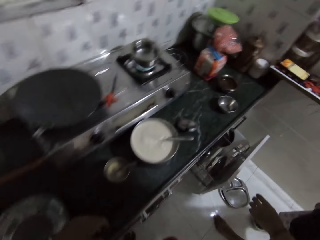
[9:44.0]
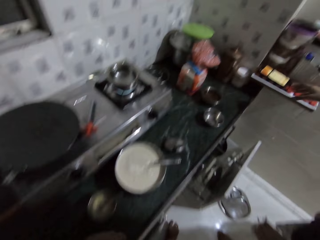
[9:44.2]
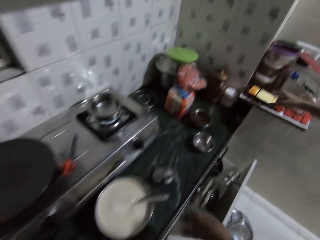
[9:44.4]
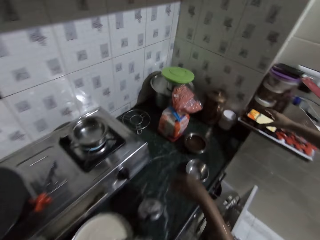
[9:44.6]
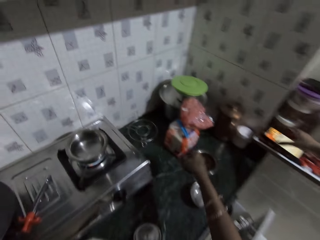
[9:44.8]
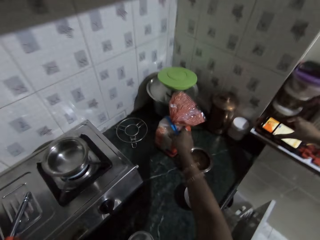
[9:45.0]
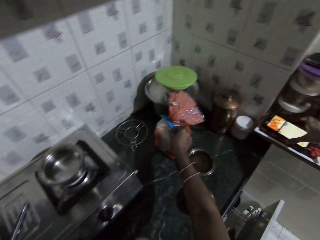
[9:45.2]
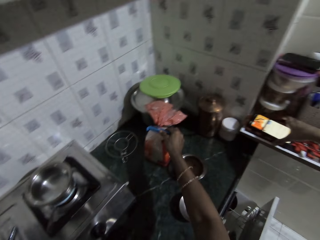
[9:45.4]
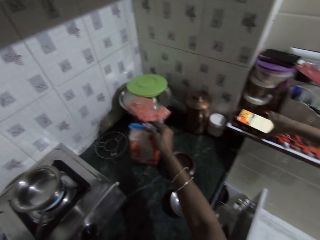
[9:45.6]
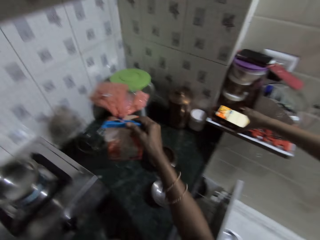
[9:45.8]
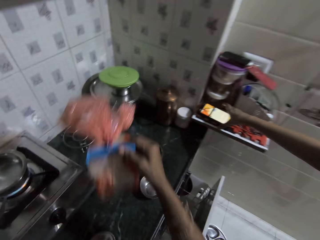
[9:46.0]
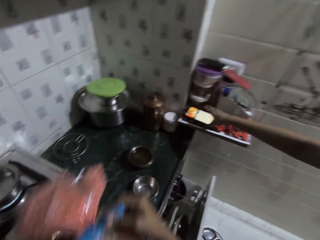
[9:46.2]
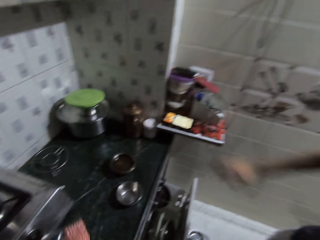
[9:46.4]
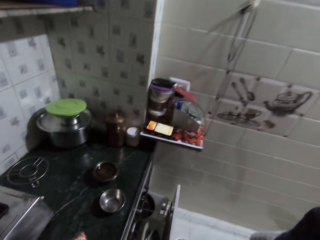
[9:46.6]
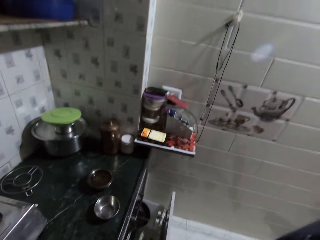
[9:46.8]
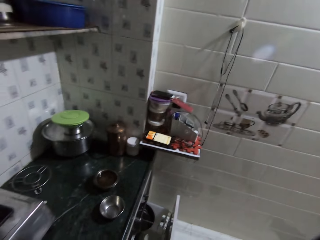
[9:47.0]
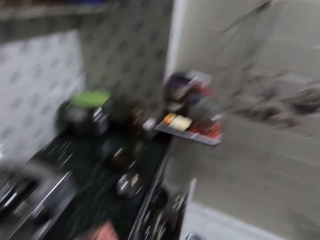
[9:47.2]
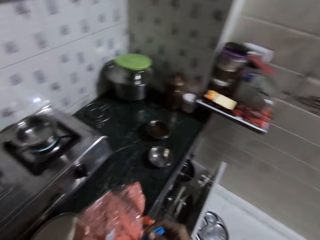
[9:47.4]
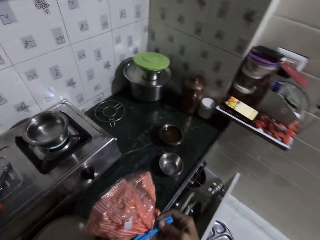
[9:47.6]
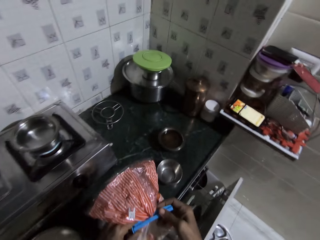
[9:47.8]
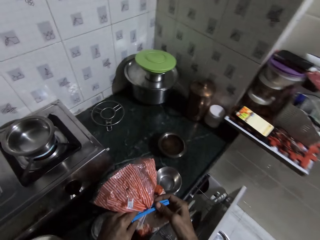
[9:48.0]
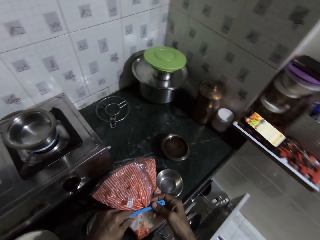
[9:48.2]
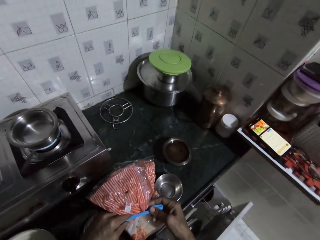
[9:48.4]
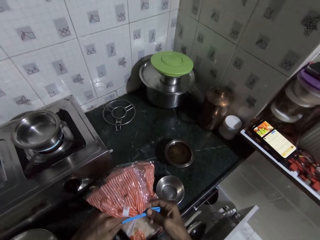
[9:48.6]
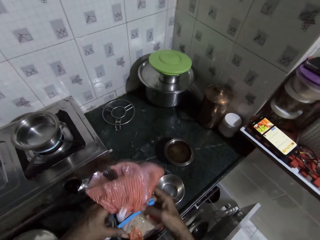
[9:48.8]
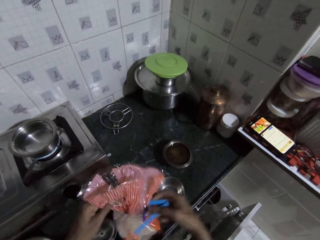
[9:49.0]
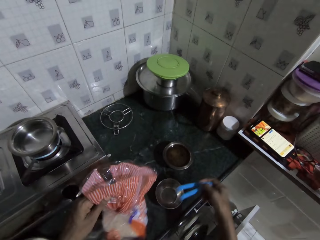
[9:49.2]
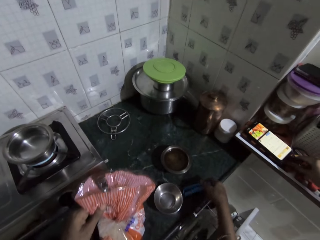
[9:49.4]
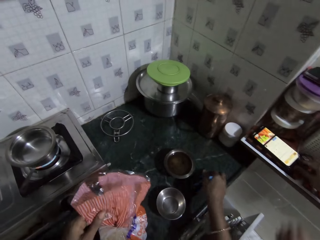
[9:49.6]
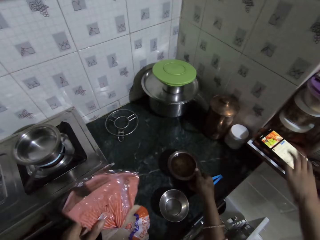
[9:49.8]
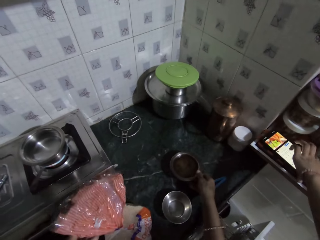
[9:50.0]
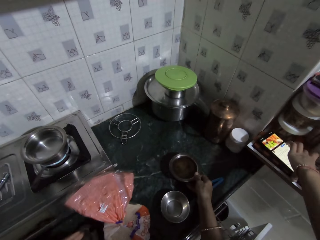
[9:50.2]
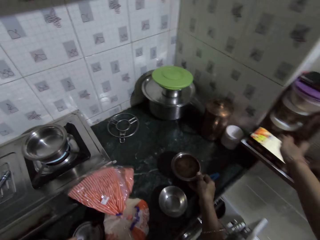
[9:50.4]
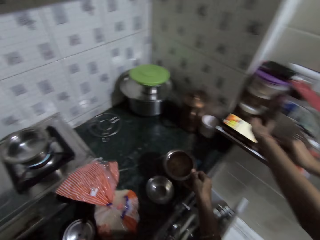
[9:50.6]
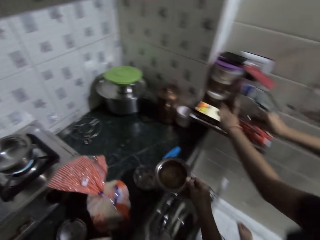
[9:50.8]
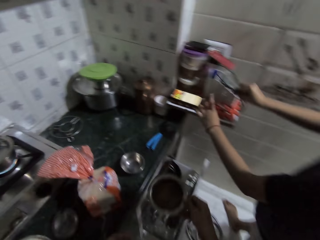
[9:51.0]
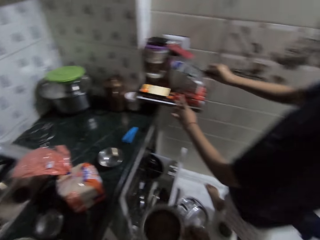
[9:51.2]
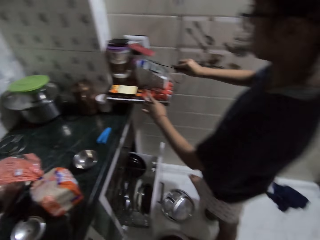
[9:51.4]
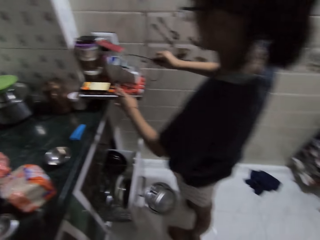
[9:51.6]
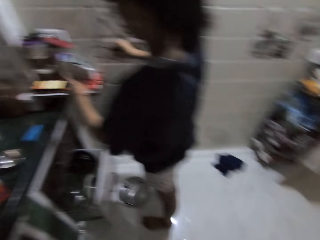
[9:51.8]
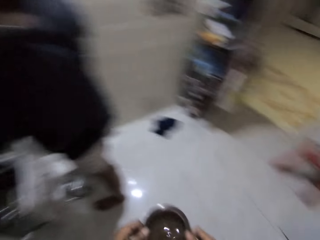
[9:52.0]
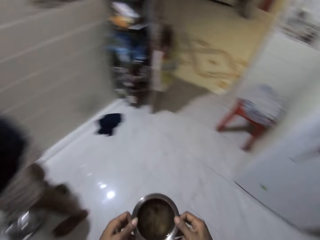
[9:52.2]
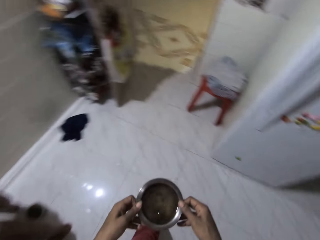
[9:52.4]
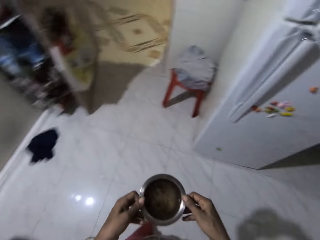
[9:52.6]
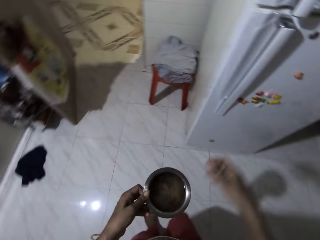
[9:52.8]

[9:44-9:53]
The camera wearer interacts with a man. She walks in the house. She picks a pack of bread from the kitchen countertop with her right hand. She places the pack of bread in her hands on the kitchen countertop. She removes a clip from the pack of bread on the kitchen countertop with her right hand. She places the clip in her left hand on the kitchen countertop. The girl places her left hand on a tablet on the kitchen countertop. The camera wearer picks a bowl of oil from the kitchen countertop with her right hand. The girl removes a cord from the tablet on the kitchen counter with her right hand.

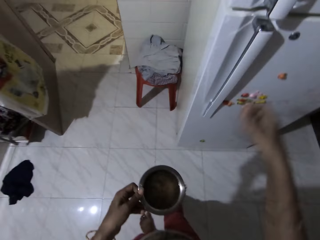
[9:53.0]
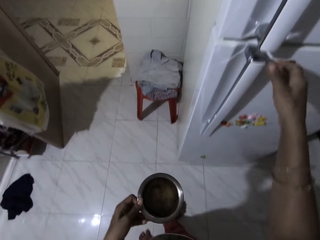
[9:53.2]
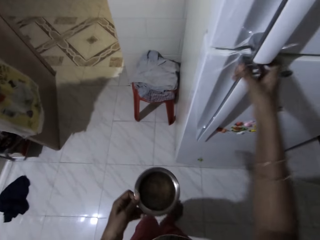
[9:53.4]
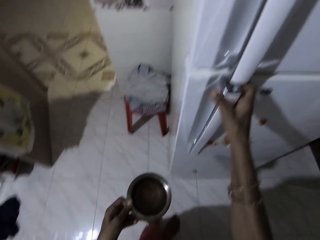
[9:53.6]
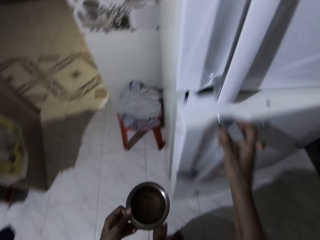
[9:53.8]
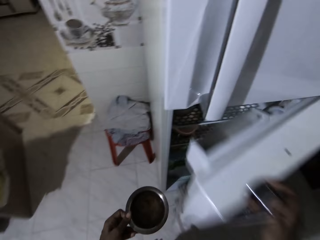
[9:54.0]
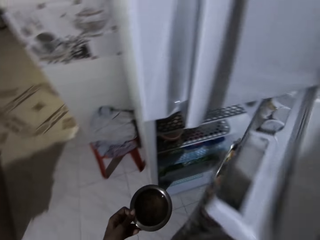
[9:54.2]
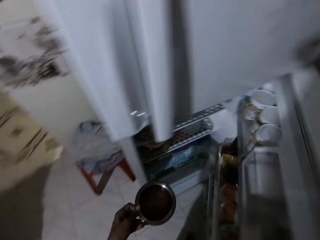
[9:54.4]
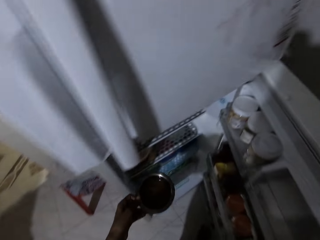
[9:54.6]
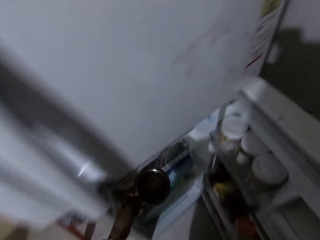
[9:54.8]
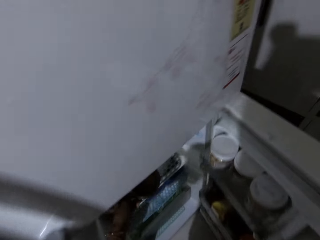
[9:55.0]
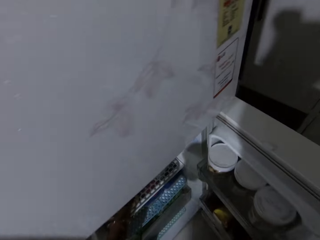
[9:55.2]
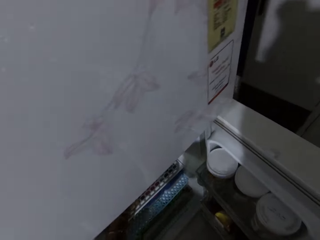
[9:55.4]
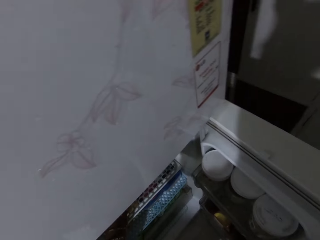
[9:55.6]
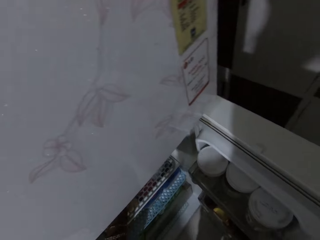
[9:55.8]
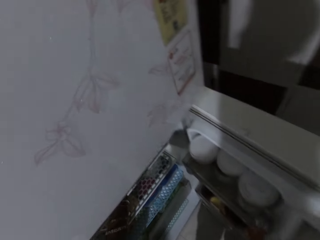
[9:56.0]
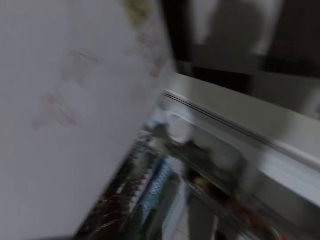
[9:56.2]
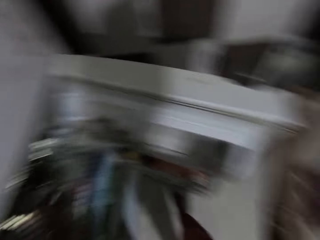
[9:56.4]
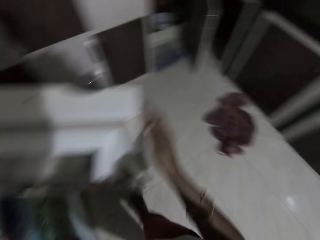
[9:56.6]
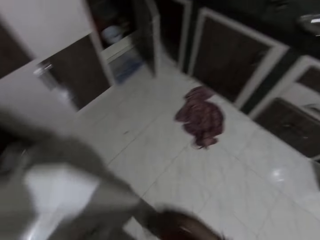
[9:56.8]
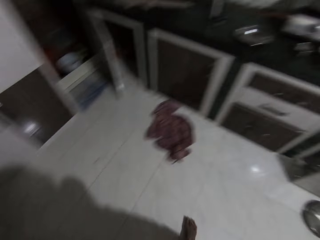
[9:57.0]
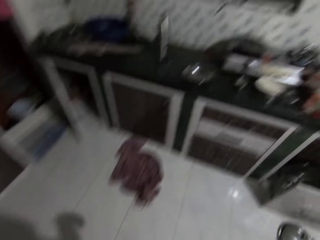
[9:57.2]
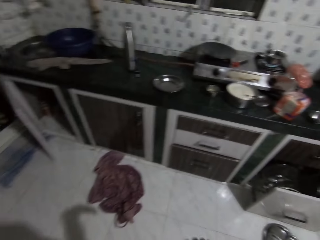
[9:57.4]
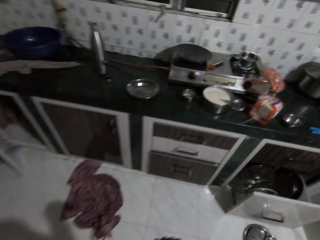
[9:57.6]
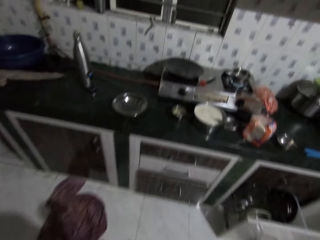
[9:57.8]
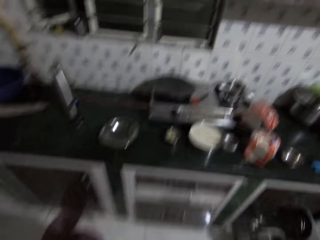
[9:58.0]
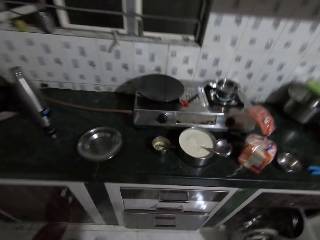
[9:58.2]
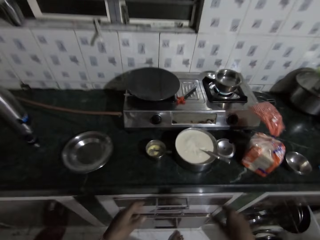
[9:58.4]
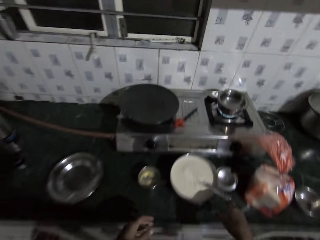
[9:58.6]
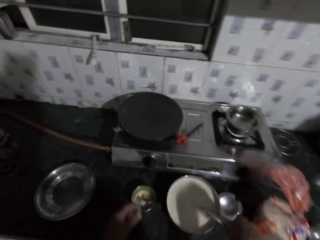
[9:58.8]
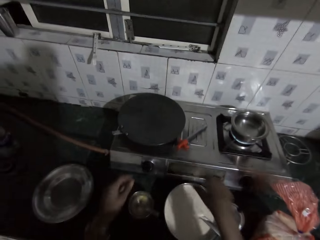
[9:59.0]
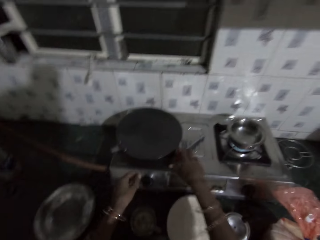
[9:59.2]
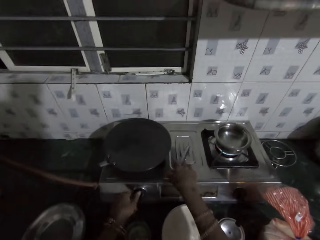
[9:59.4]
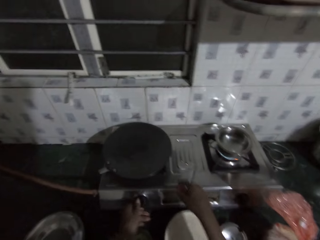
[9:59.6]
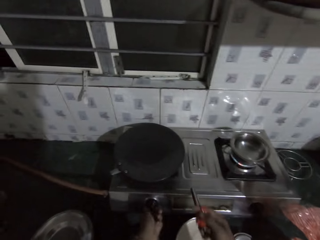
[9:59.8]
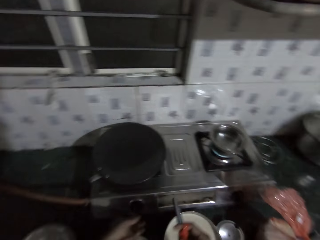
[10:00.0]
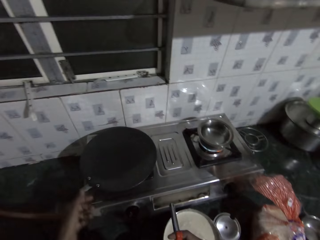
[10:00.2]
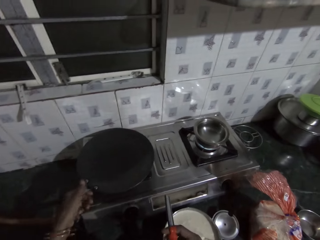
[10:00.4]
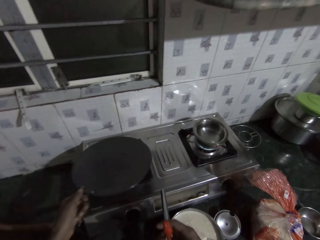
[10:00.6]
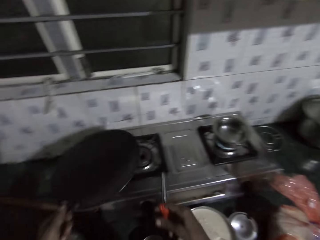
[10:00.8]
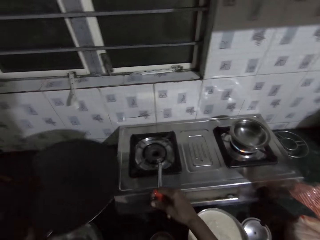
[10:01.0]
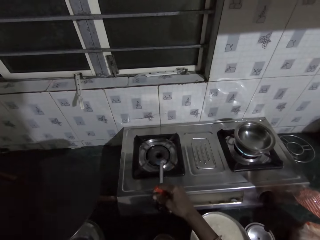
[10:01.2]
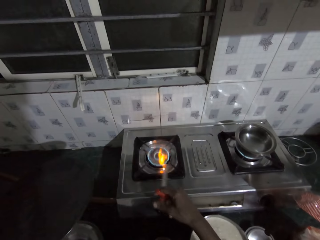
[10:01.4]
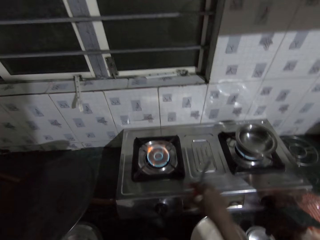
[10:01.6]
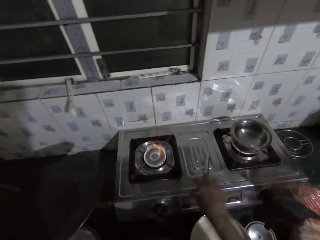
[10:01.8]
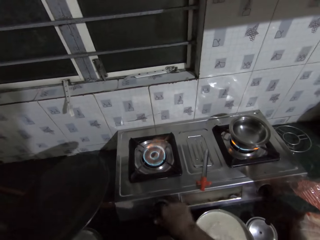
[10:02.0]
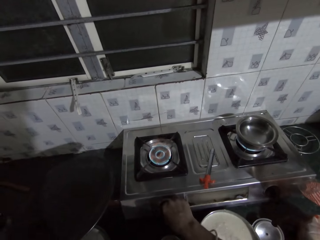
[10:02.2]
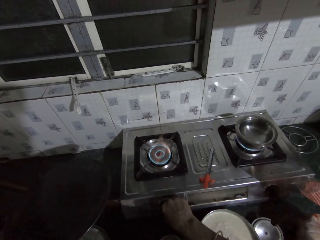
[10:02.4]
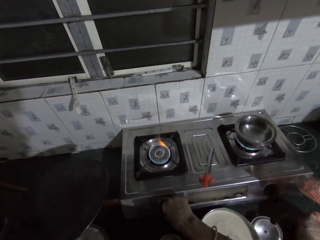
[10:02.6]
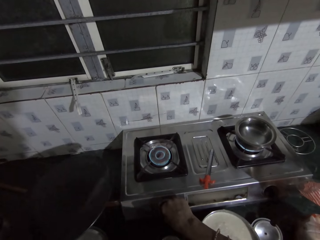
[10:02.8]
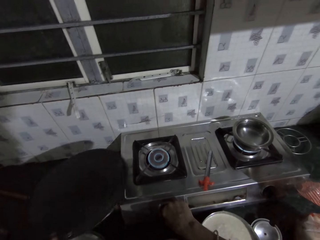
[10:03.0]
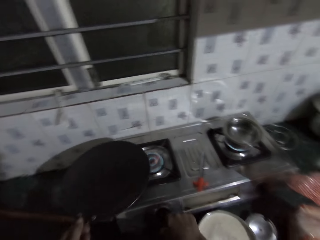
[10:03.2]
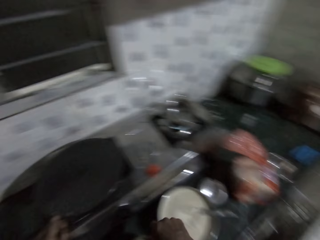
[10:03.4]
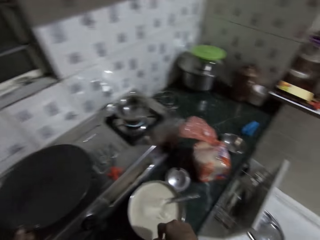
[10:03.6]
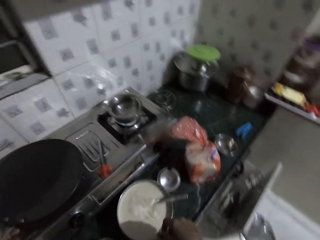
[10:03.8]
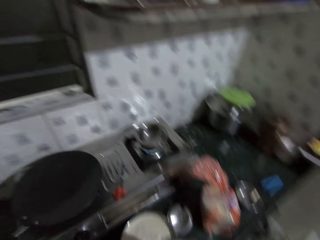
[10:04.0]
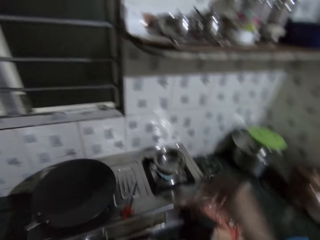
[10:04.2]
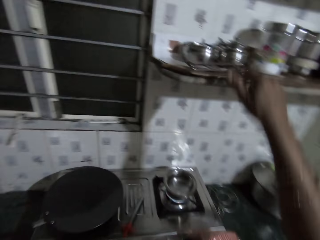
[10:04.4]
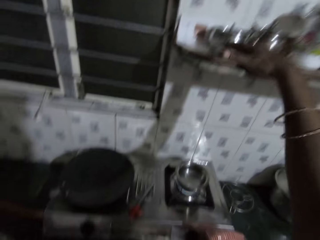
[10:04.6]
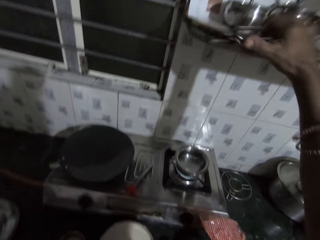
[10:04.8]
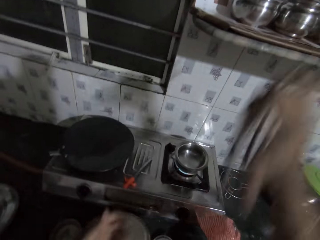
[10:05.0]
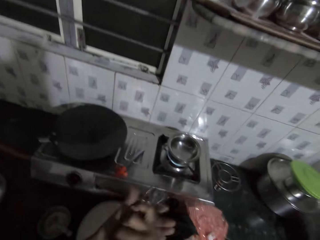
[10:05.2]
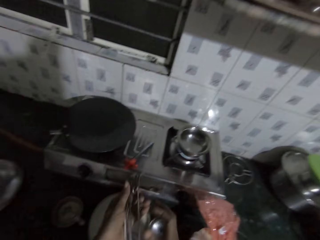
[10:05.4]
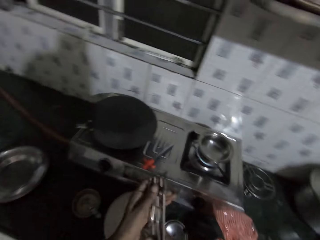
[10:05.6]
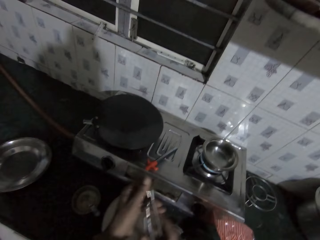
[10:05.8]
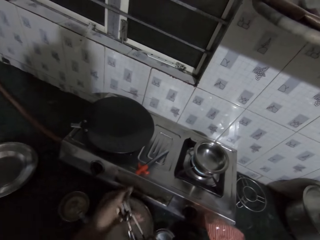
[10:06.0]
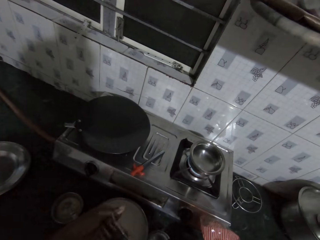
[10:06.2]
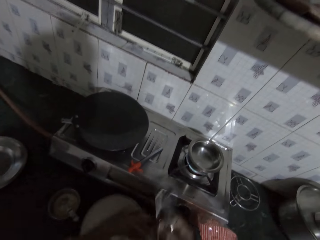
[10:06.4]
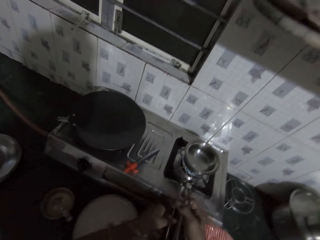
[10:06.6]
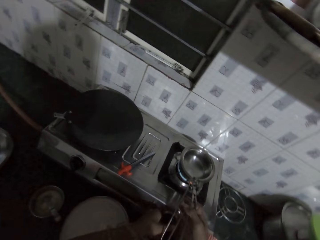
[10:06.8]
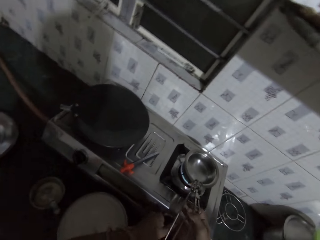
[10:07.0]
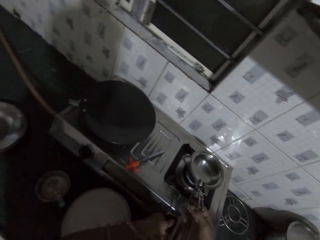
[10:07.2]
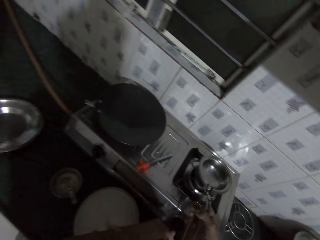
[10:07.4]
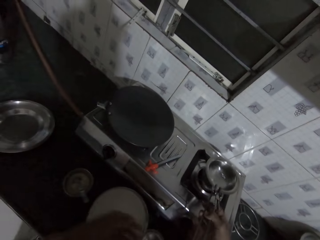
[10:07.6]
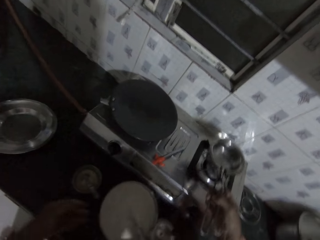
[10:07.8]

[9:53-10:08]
The camera wearer opens a fridge with her right hand. She puts the bowl of oil in her left hand in the fridge. She closes the fridge with her right hand. She picks a gas lighter from the gas stove on the kitchen countertop with her right hand. She turns the knob of the gas stove on the kitchen countertop with her left hand. She picks a skillet from the gas stove on the kitchen countertop with her left hand. She lights the gas stove on the kitchen countertop with the gas lighter in her right hand. She drops the gas lighter in her right hand on the gas stove on the kitchen countertop. She turns the knob of the gas stove on the kitchen countertop with her right hand. She places the skillet in her left hand on the gas stove on the kitchen countertop. She picks a pan gripper from a platform with her right hand. She holds the pan gripper in her hands. She picks a pot on the gas stove with the pan gripper in her right hand.
